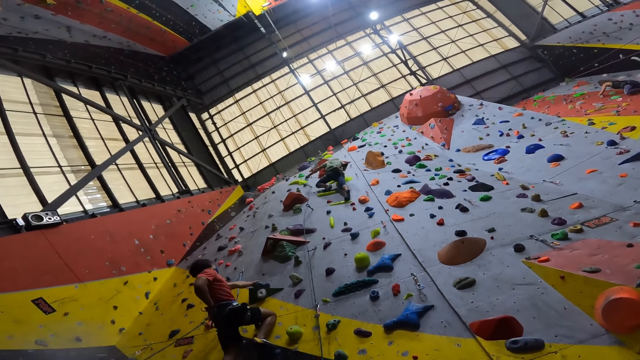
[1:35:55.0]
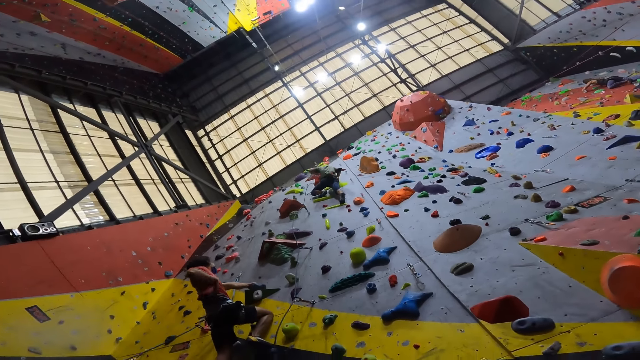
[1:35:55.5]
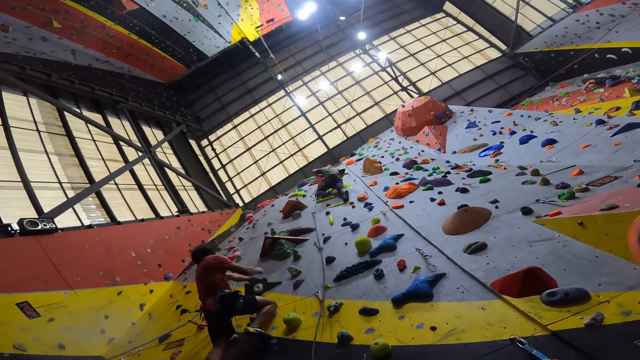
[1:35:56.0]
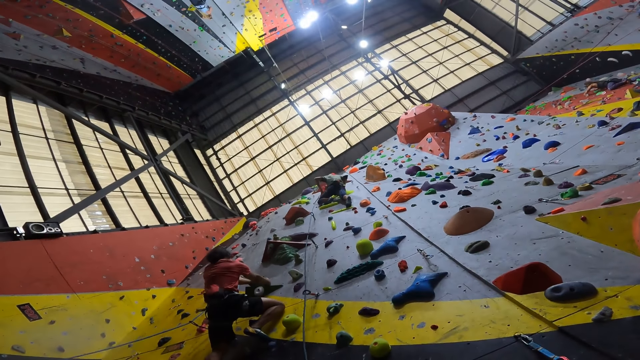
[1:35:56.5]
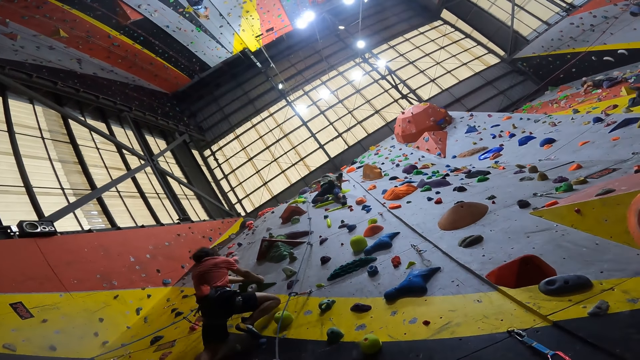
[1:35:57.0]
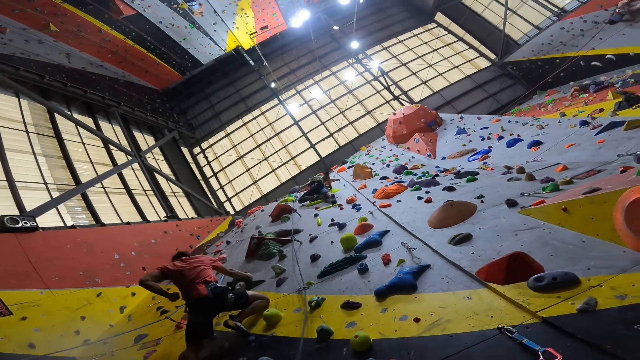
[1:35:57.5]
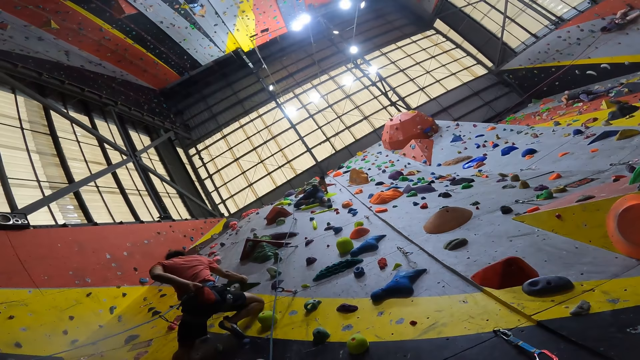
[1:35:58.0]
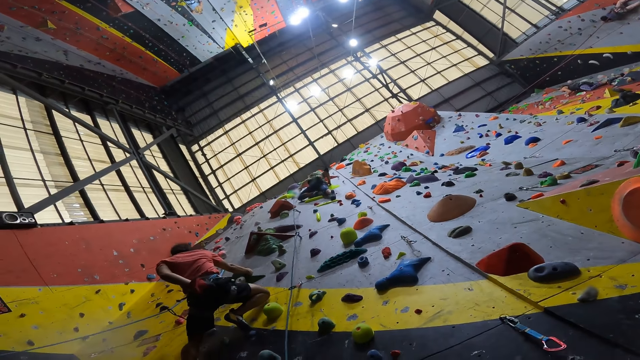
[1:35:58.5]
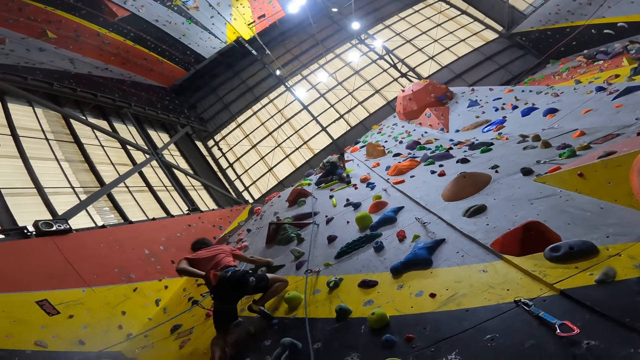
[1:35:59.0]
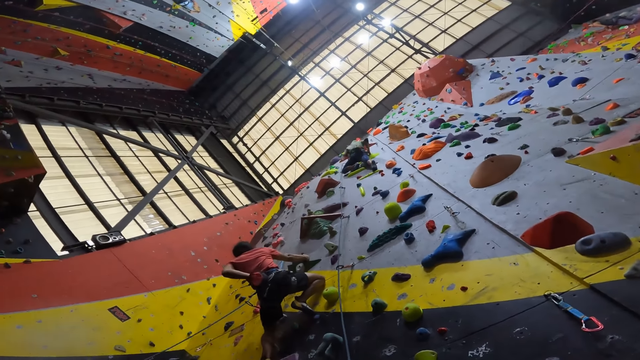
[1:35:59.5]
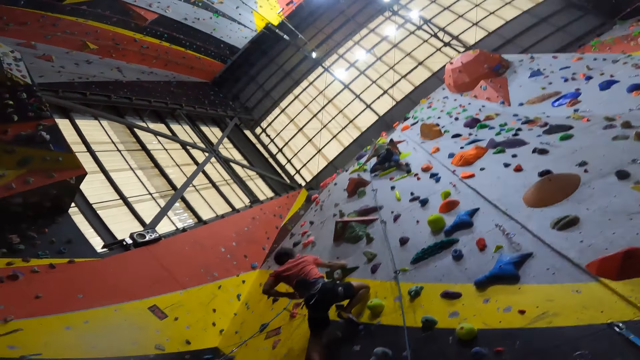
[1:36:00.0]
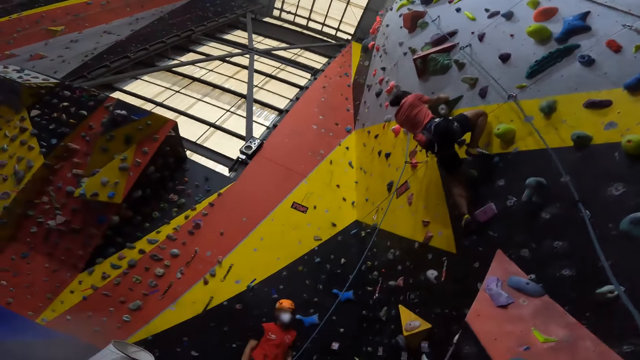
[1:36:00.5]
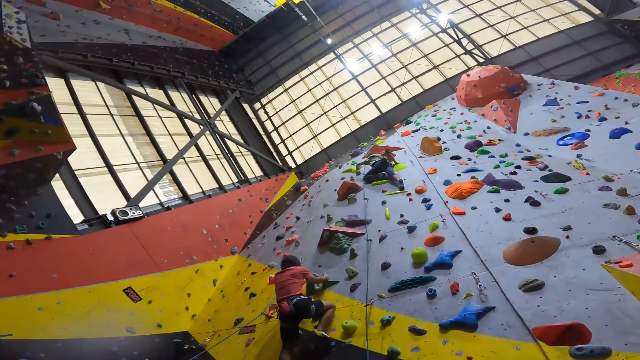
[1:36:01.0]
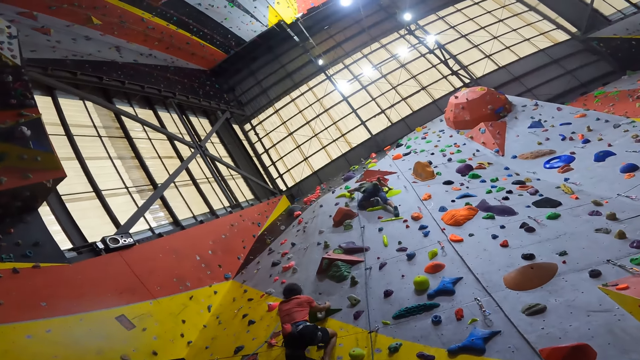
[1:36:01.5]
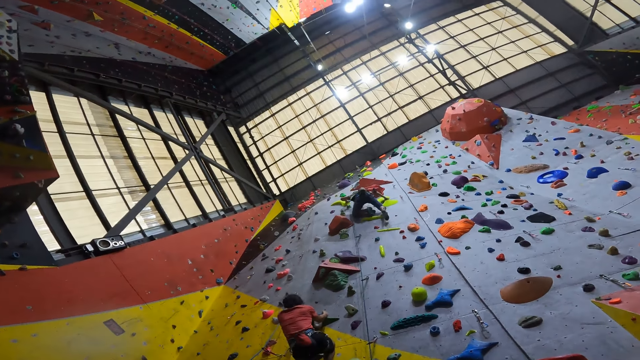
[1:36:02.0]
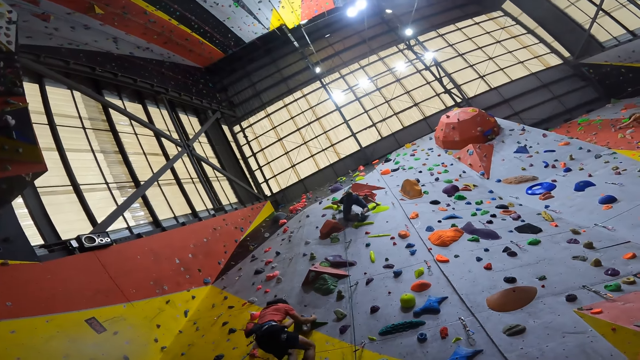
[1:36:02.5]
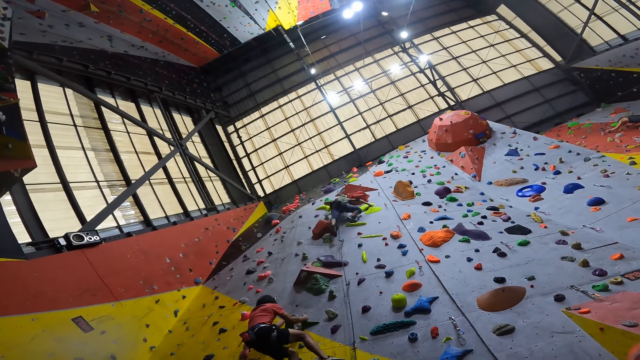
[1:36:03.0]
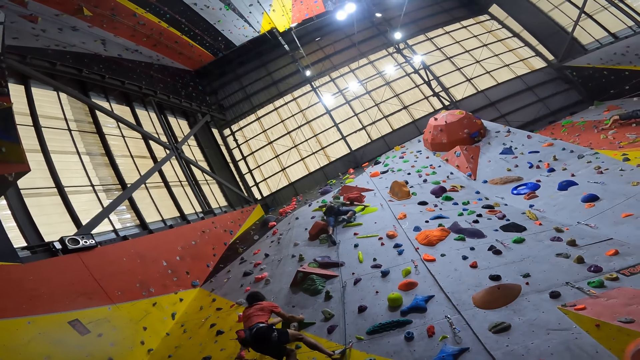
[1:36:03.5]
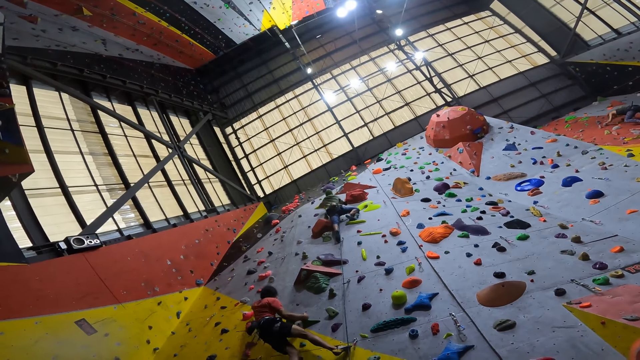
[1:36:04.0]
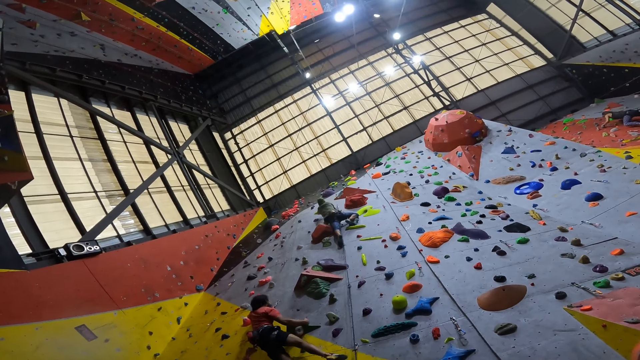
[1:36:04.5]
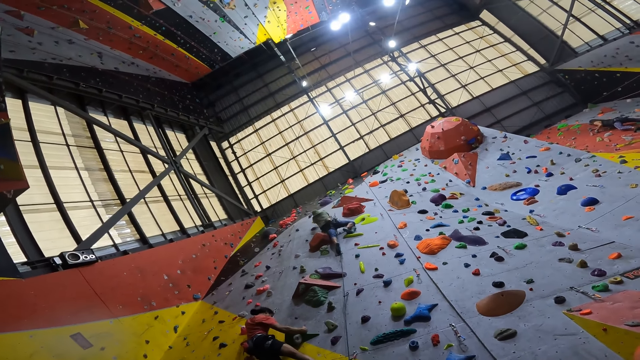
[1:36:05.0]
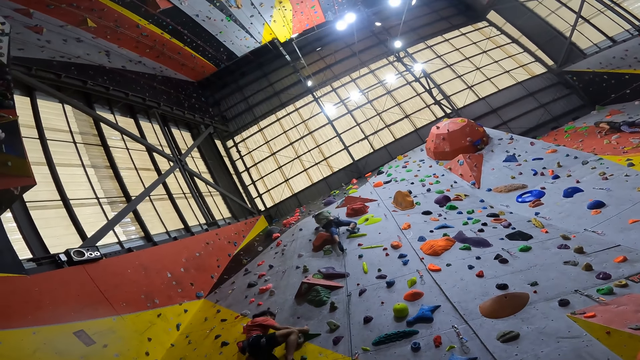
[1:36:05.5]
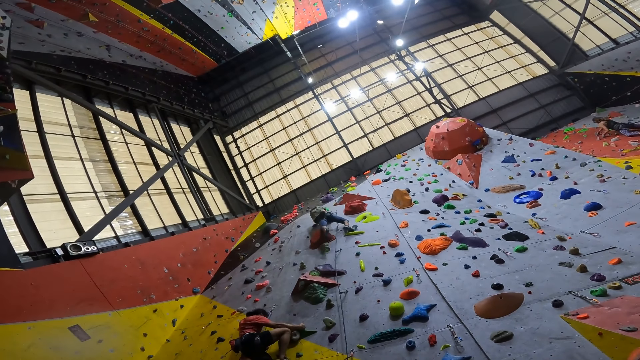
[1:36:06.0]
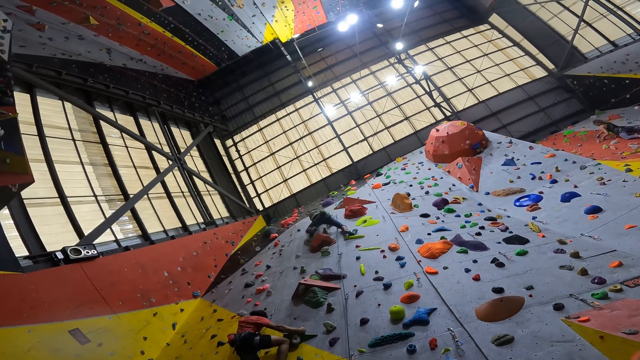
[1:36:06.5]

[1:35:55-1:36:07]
A person touches the bag on the back. The person climbs the climbing wall.

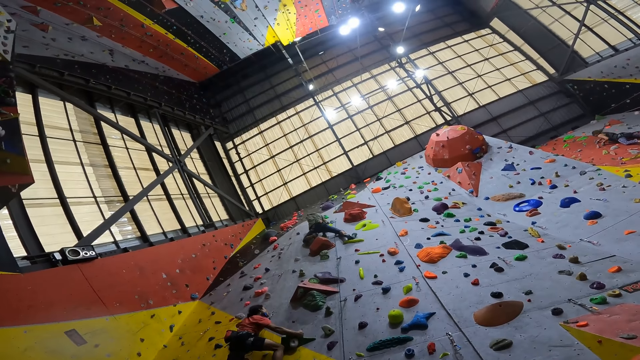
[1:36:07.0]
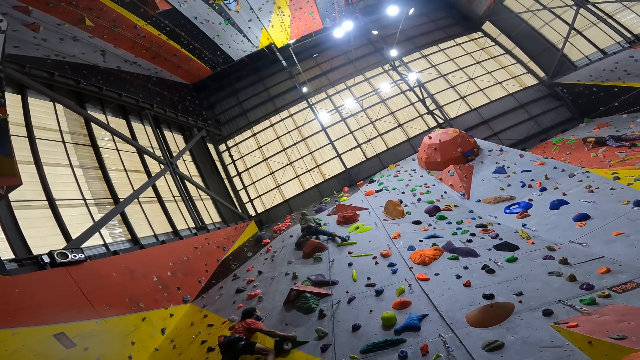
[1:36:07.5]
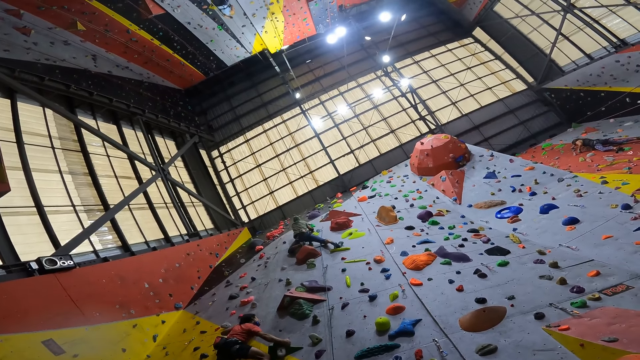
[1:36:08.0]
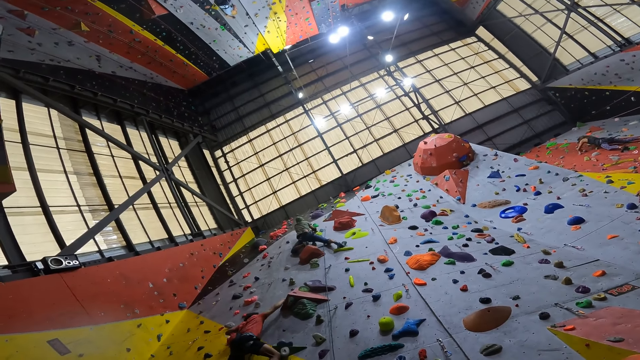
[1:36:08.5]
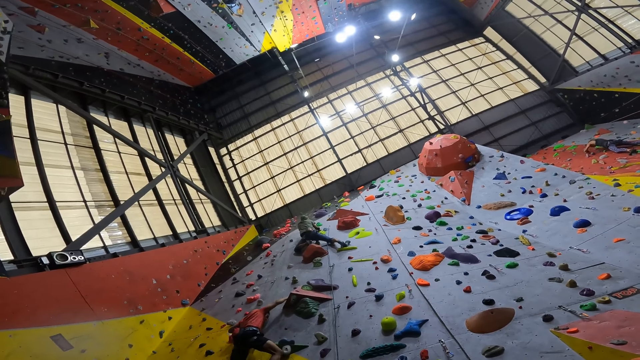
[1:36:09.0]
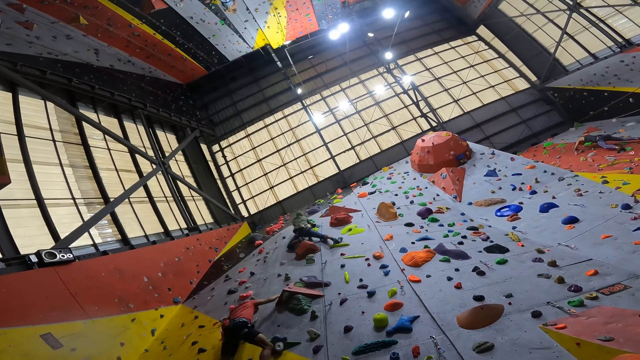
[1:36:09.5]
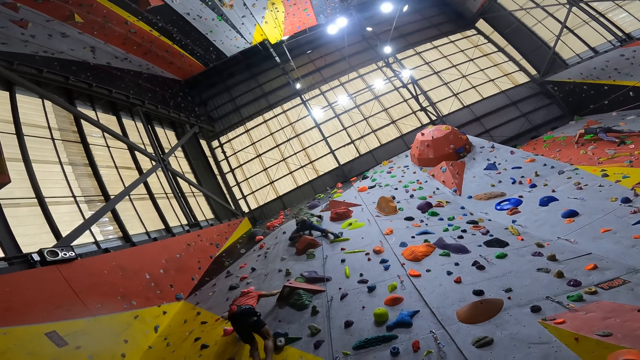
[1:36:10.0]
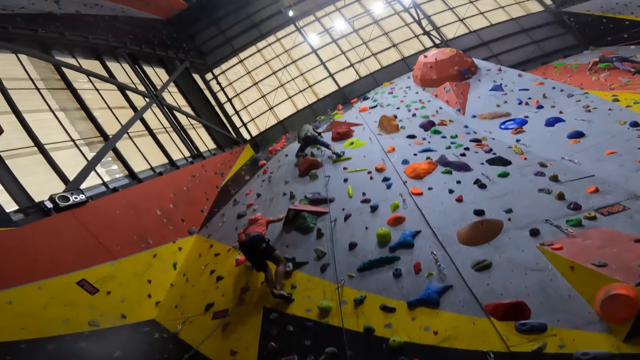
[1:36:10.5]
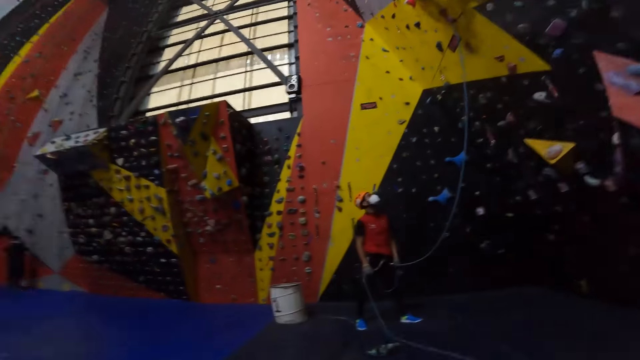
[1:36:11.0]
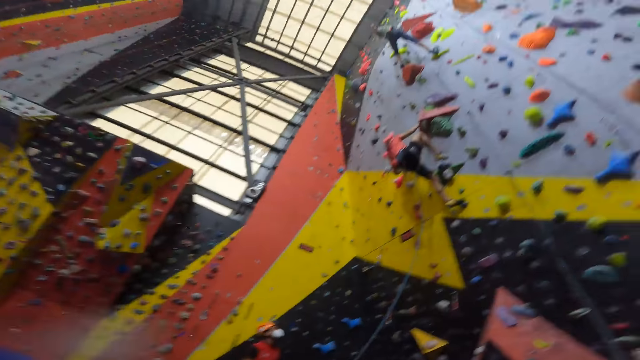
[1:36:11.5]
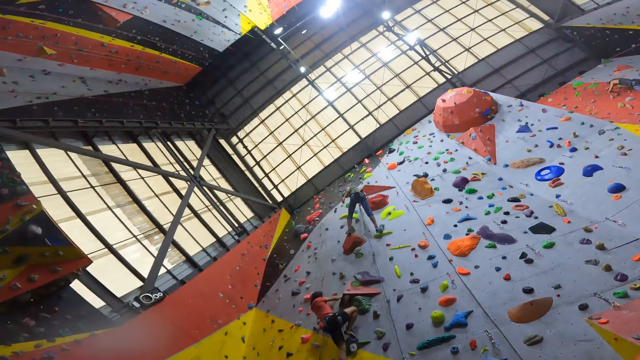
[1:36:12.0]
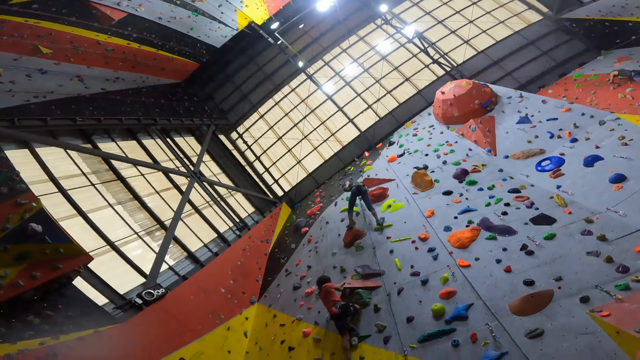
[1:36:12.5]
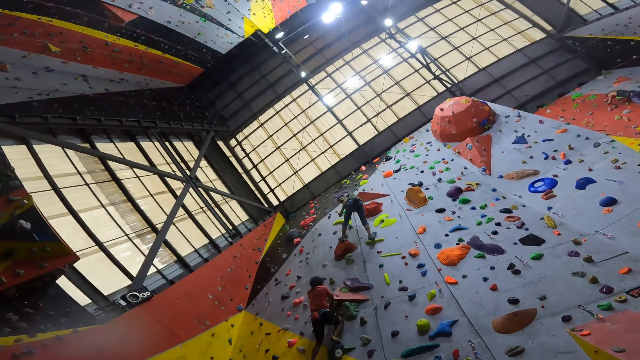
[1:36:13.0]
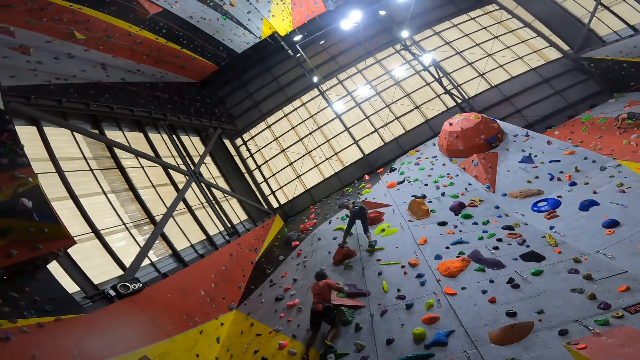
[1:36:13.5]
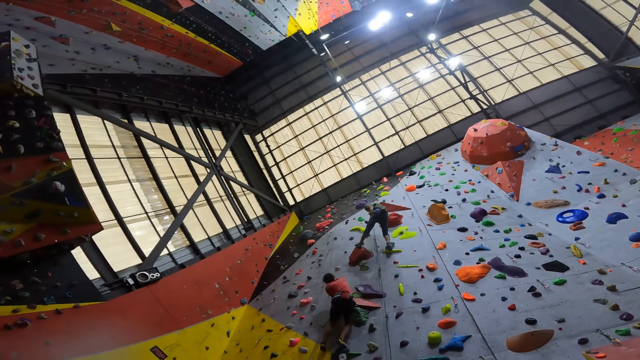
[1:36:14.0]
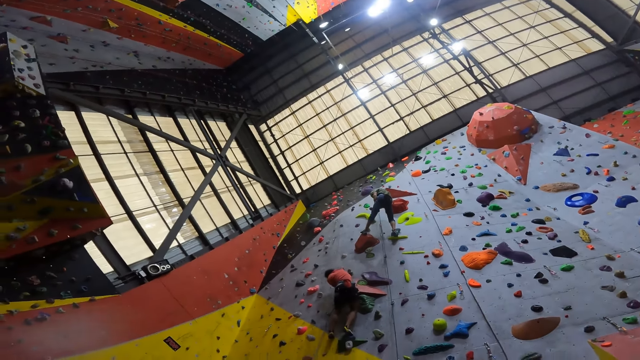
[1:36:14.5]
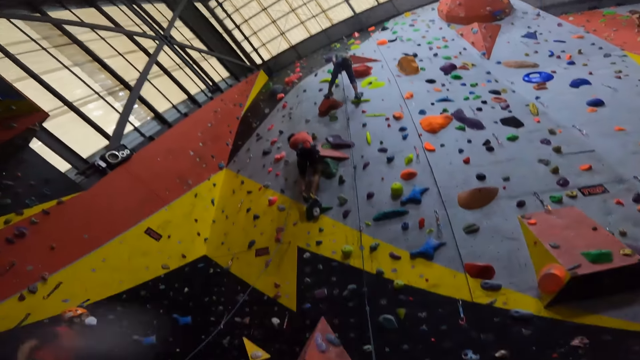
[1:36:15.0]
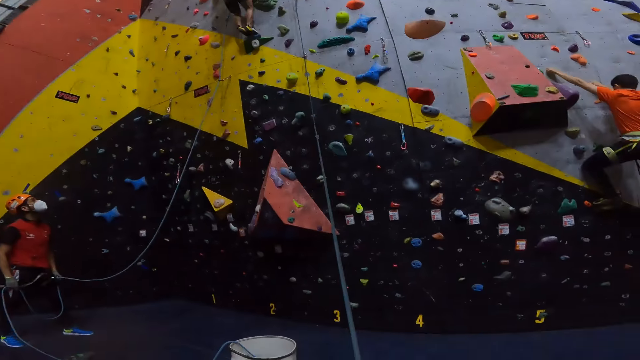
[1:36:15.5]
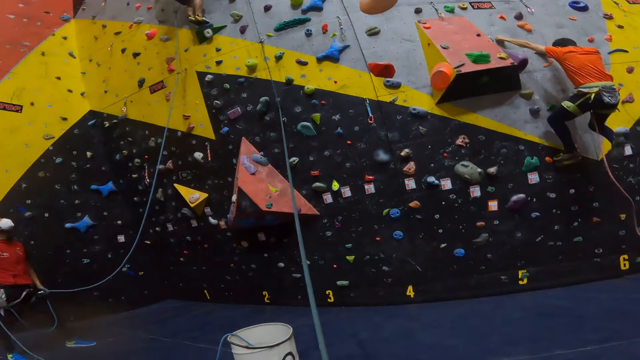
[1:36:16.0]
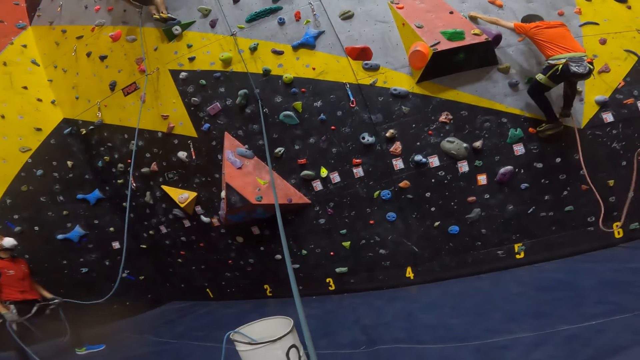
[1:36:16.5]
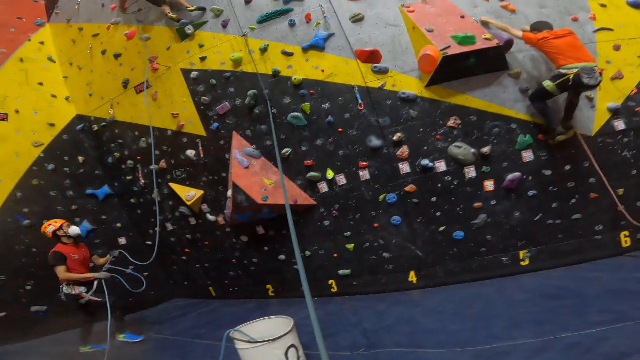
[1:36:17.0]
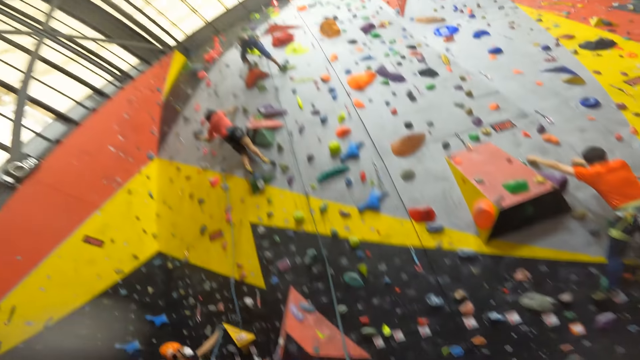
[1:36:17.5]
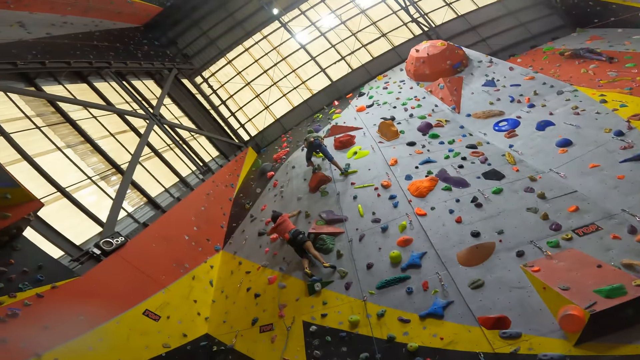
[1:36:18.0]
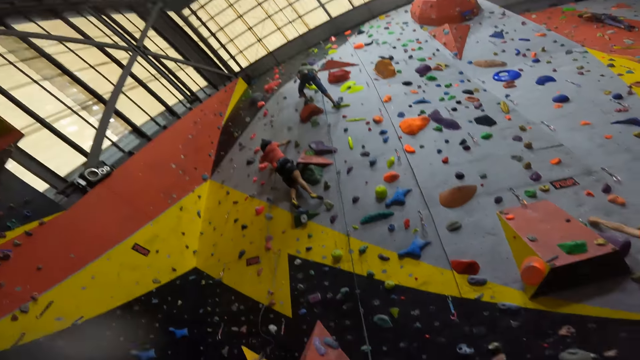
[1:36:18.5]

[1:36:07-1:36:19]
The camera wearer looks around. They look at a man and another man climbing on the climbing wall. A man walks around.
